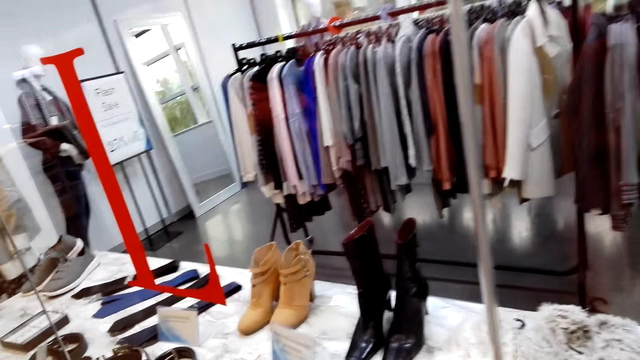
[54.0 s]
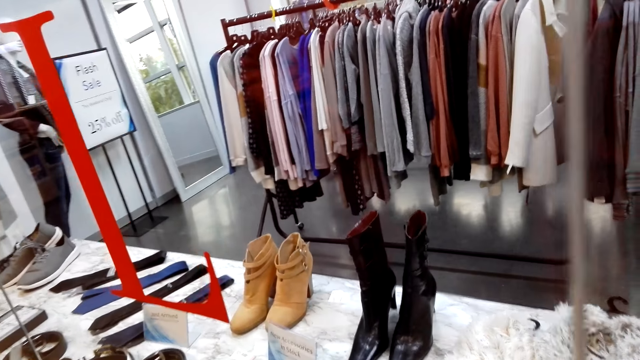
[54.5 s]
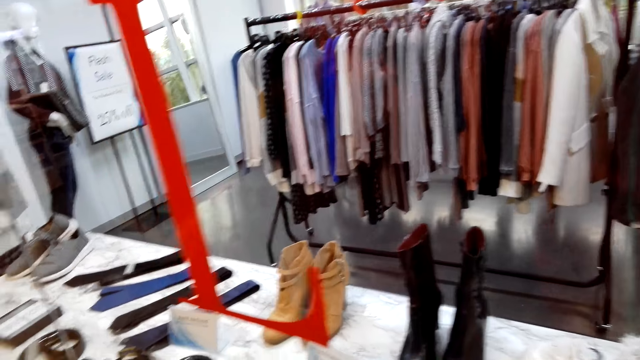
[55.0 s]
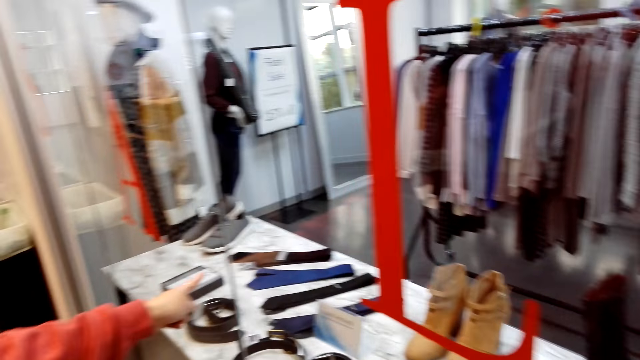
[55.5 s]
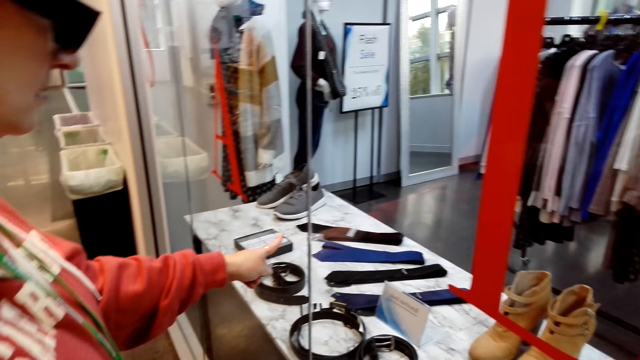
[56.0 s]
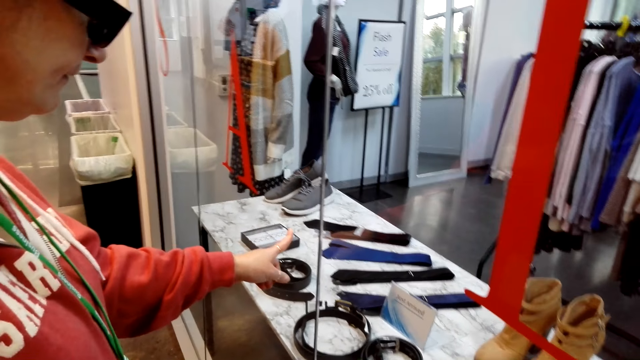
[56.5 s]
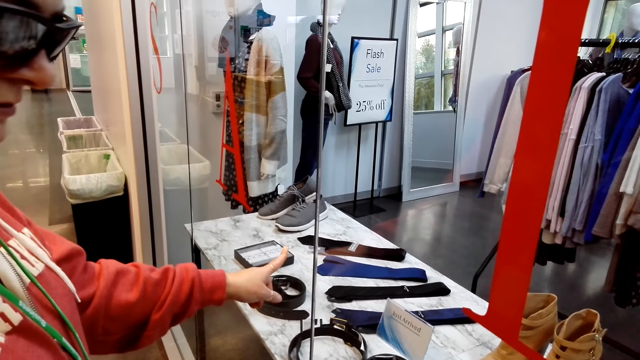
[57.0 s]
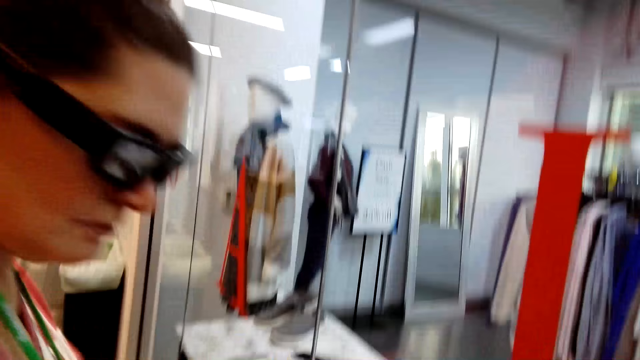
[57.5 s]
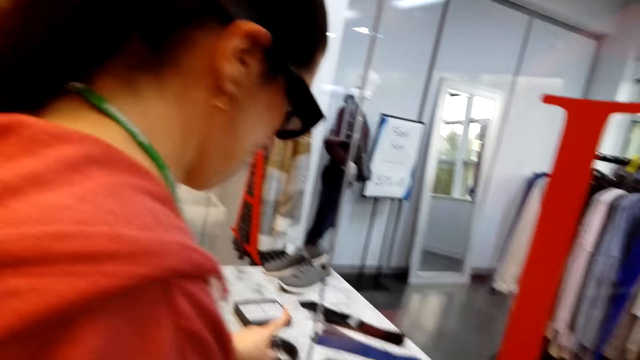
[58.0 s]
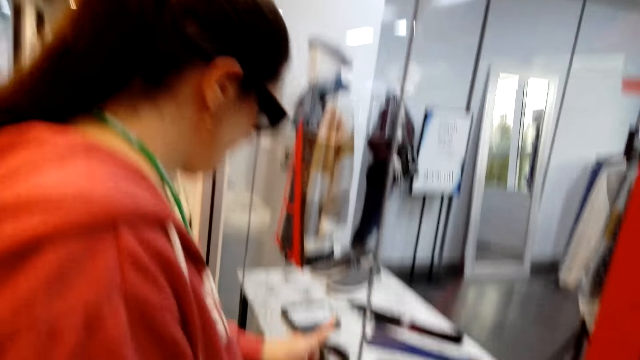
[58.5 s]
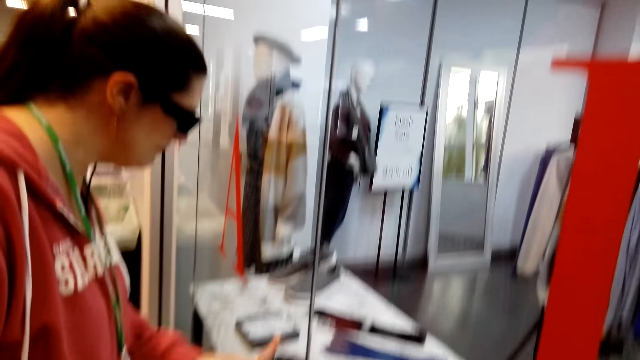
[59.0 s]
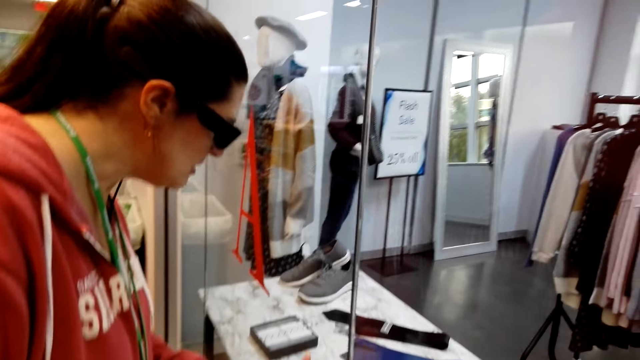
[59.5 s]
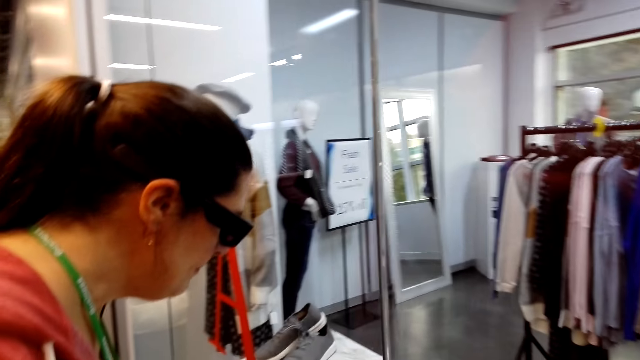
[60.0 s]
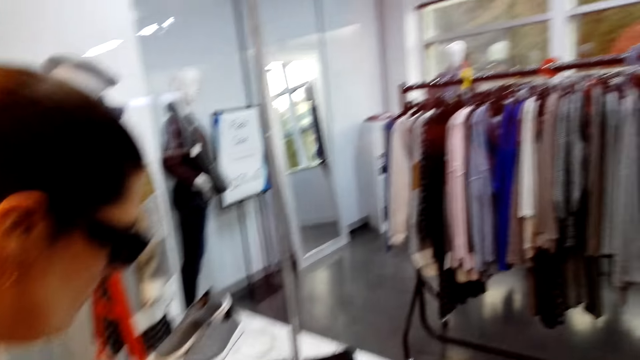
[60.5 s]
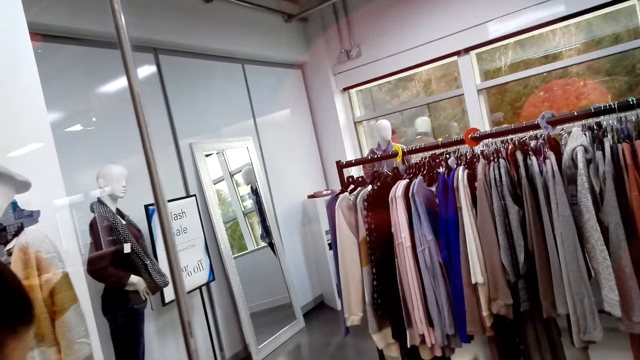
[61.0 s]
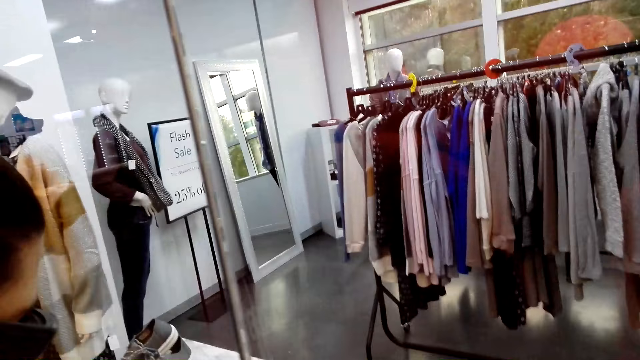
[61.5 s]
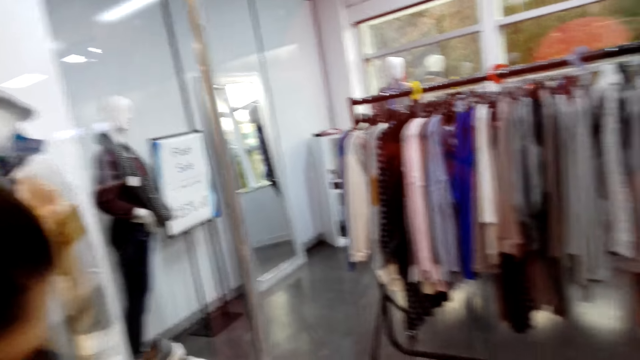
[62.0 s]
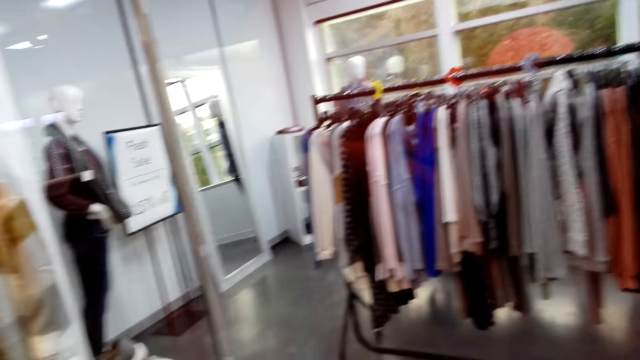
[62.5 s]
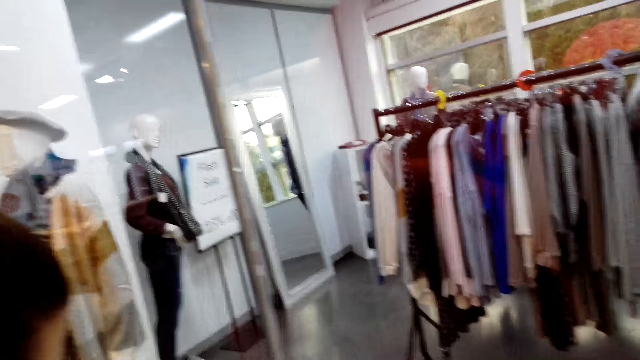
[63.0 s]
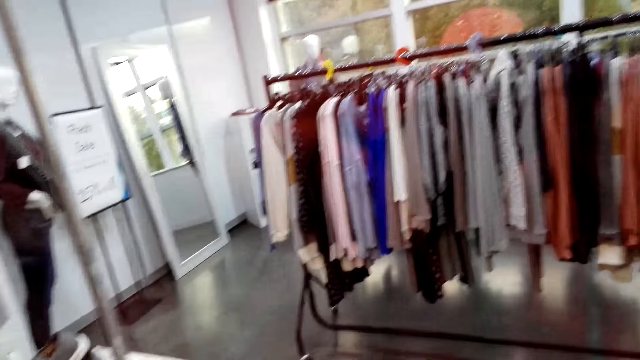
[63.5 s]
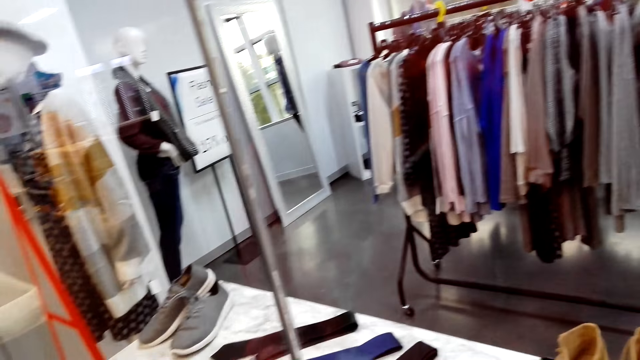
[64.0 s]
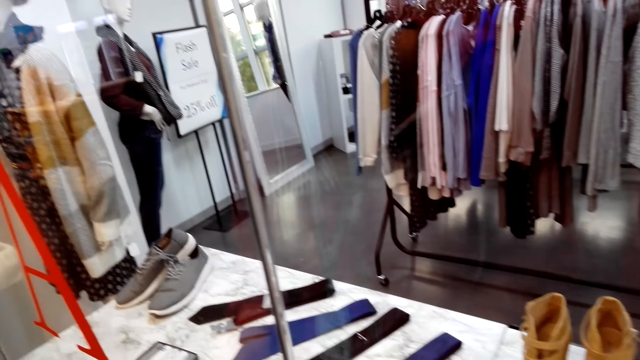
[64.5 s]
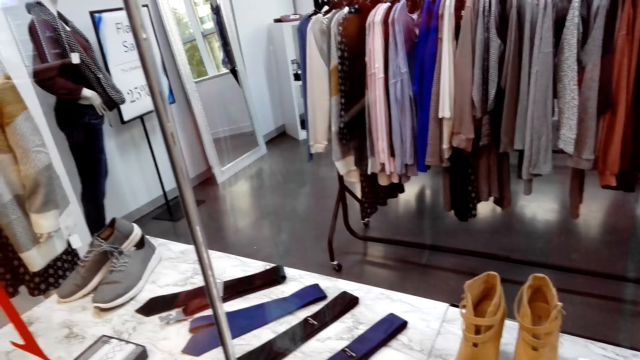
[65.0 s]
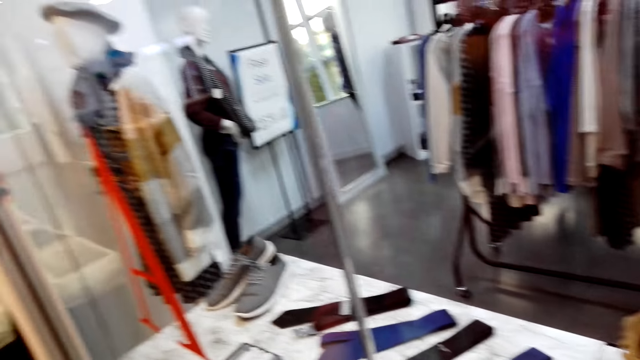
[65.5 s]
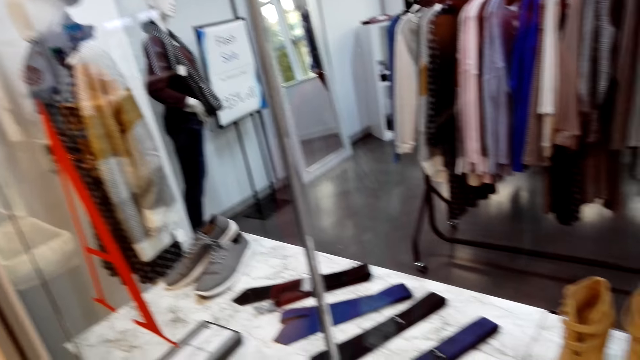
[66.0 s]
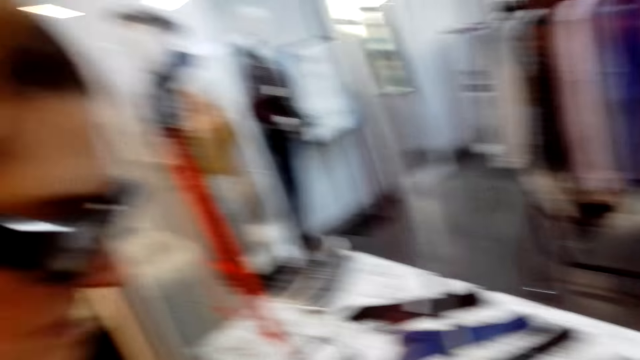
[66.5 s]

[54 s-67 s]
The camera wearer stares at the shoes on the table. The woman points at the tie on the display through the mirror. The woman moves closer to the shop. The woman points at the tie on the shop through the mirror. The woman stares at the ties. The woman removes the finger from the mirror.

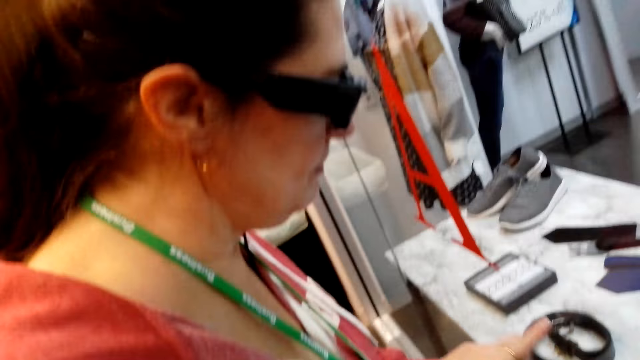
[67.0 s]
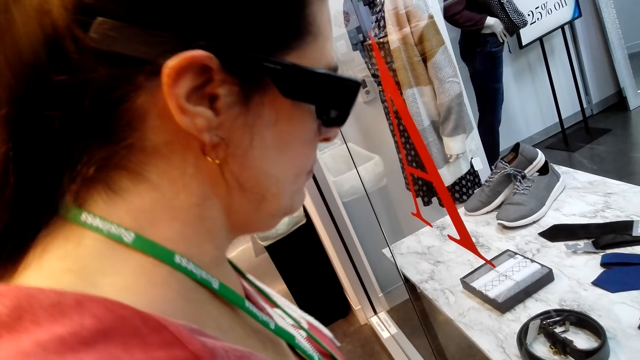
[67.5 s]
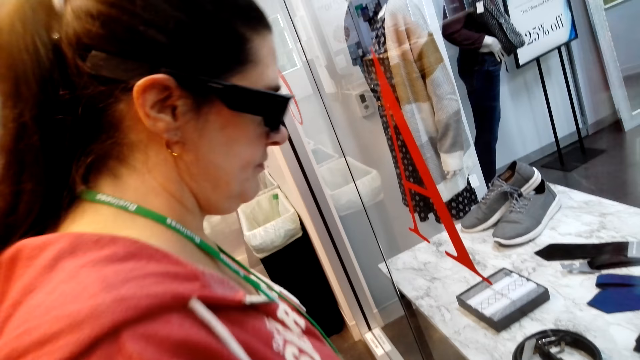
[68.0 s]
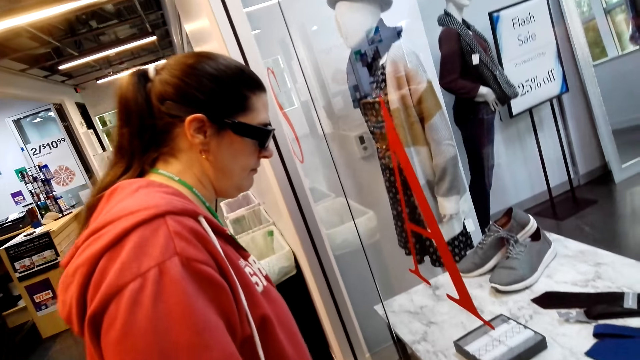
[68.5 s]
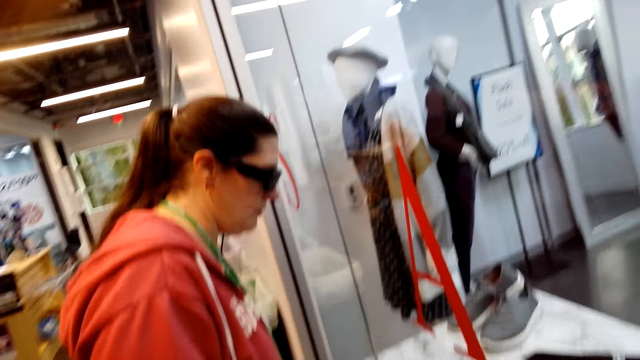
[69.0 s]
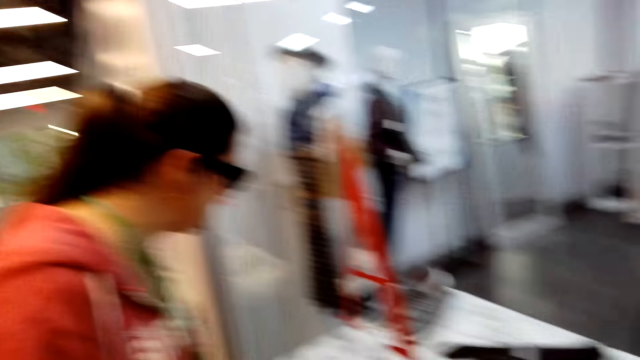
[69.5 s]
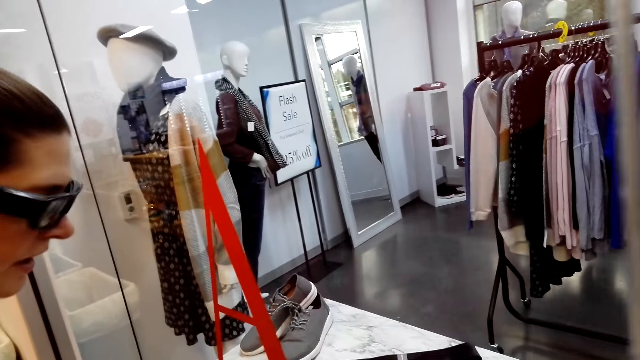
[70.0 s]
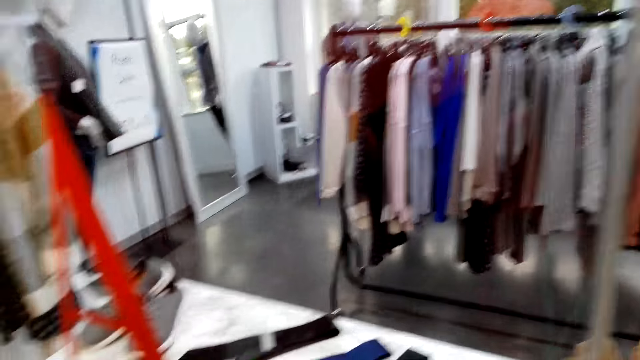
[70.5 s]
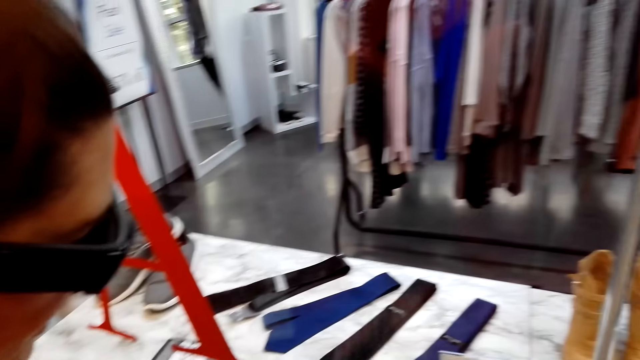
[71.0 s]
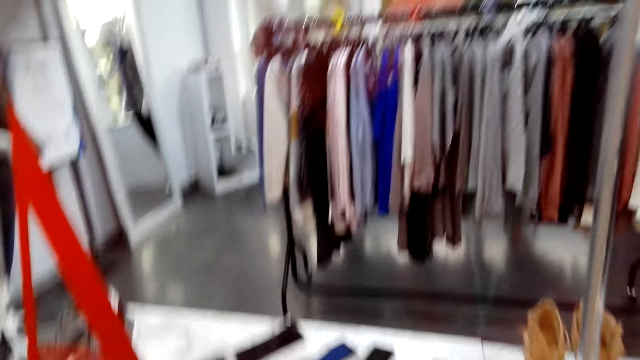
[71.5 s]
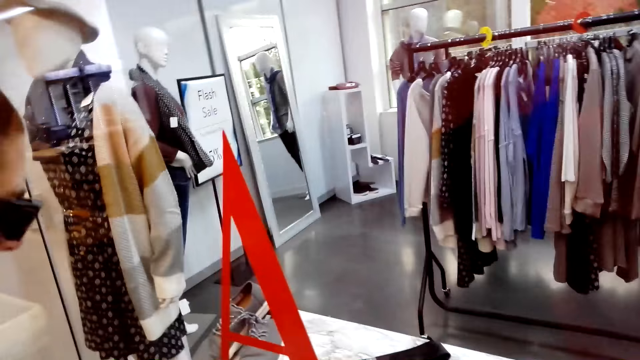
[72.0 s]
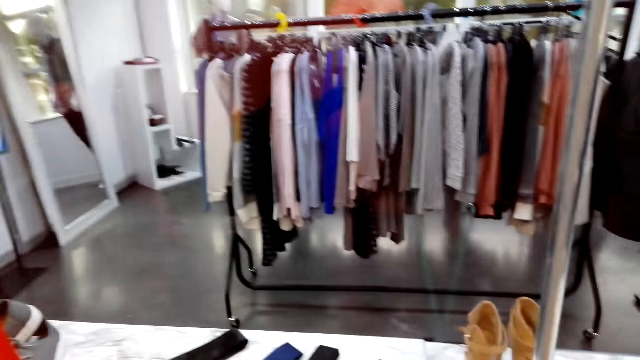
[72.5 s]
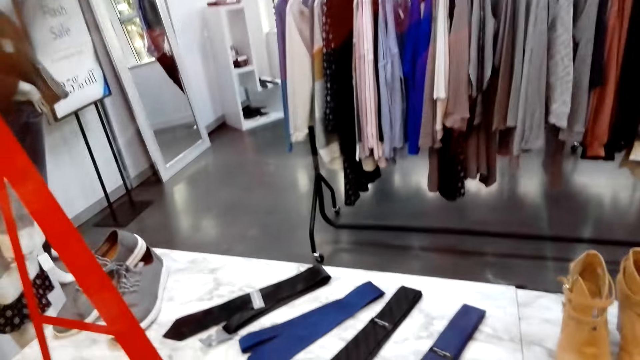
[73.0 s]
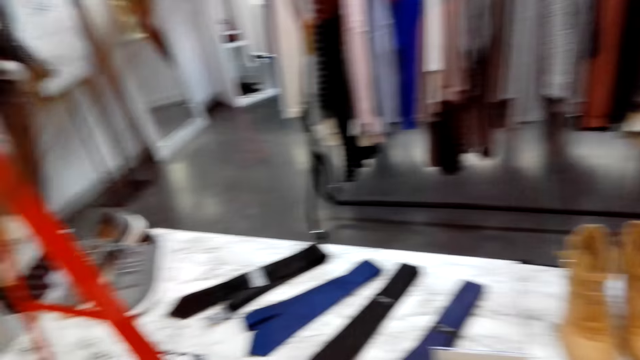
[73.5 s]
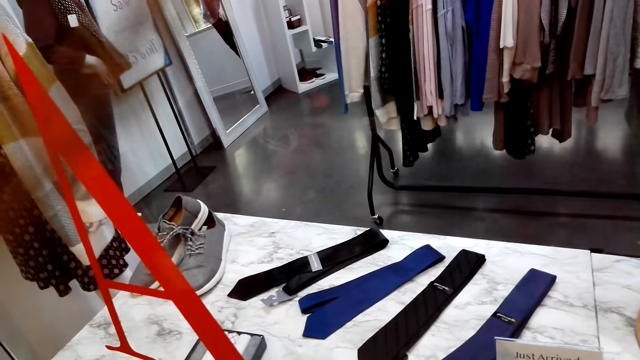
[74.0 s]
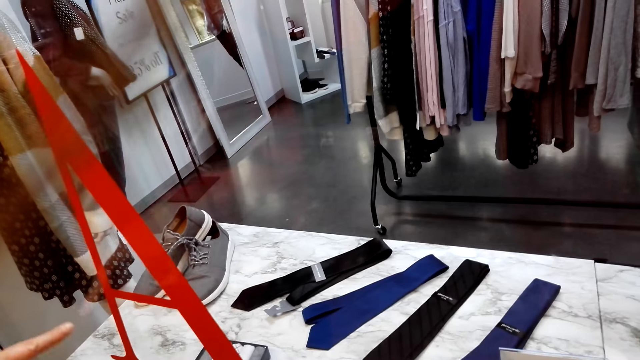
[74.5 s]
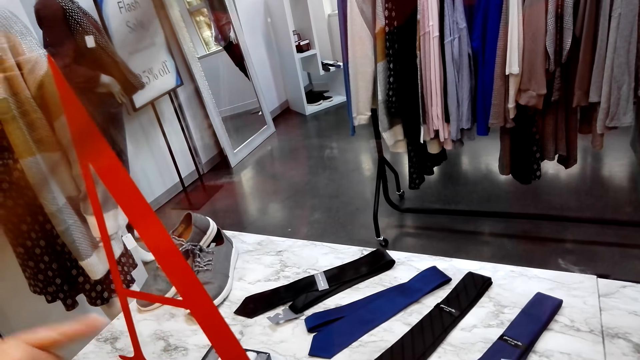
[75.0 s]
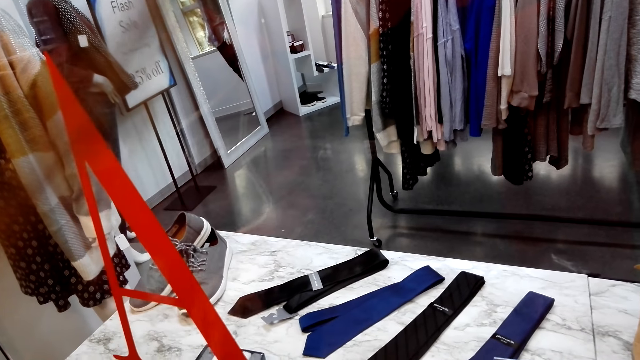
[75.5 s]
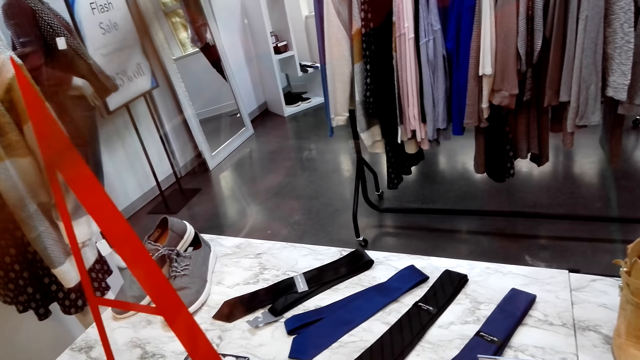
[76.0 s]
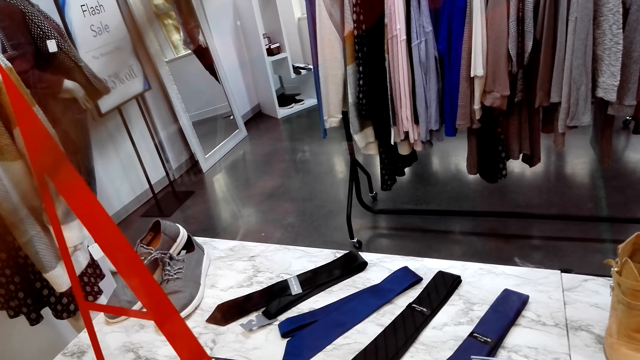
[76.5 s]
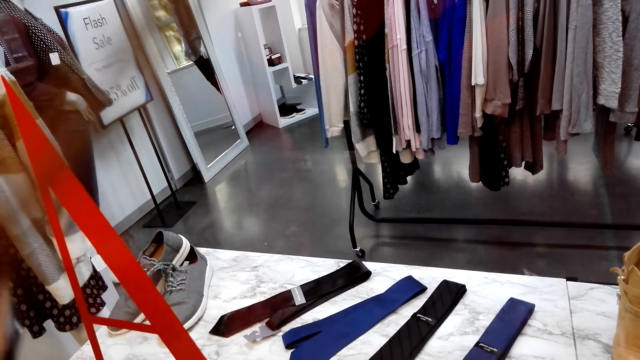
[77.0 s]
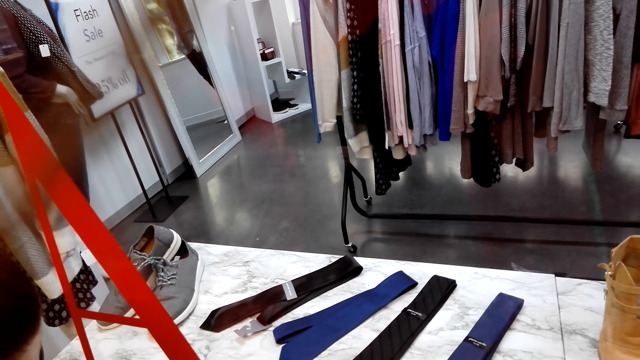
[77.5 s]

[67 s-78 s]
The woman moves closer to the display. The camera wearer talks to the woman. They stare at the ties.
